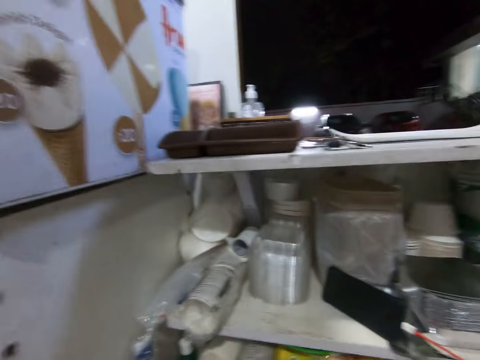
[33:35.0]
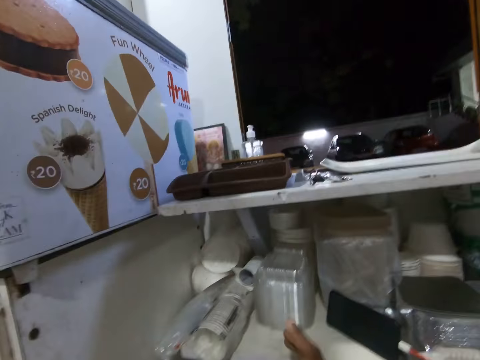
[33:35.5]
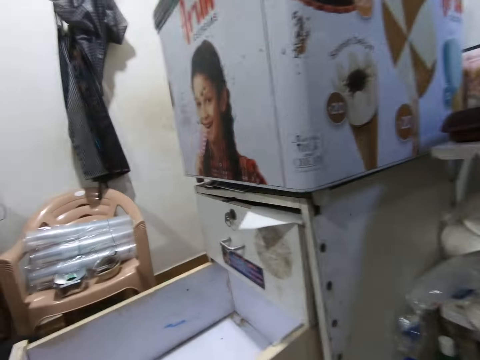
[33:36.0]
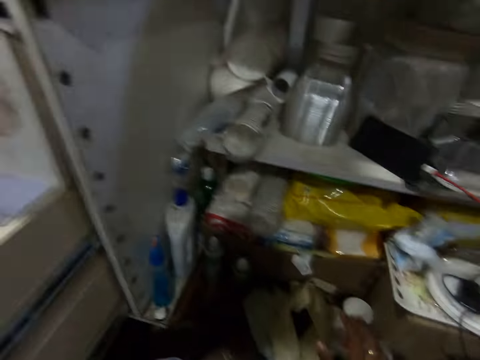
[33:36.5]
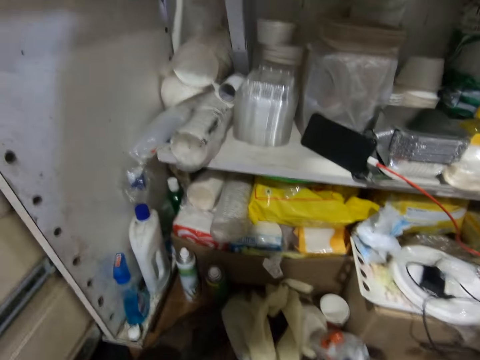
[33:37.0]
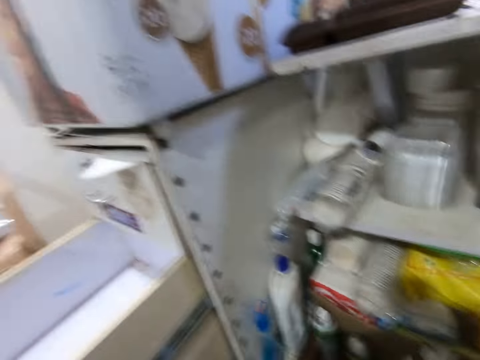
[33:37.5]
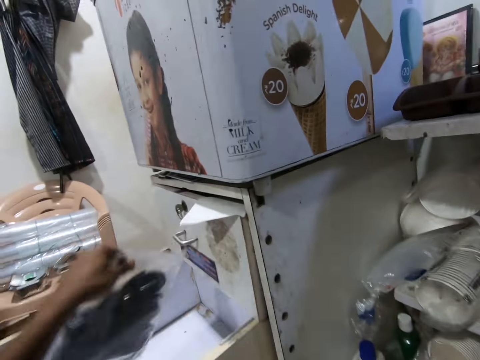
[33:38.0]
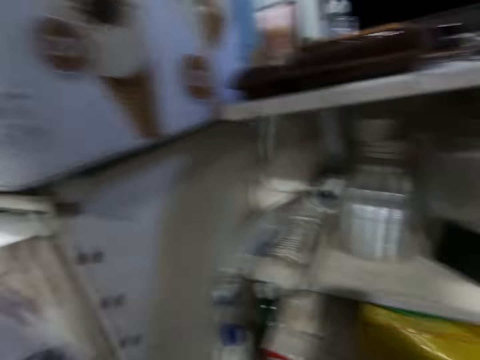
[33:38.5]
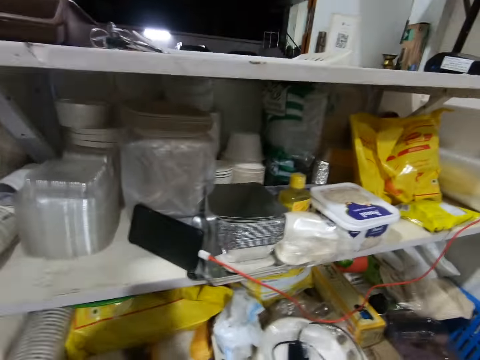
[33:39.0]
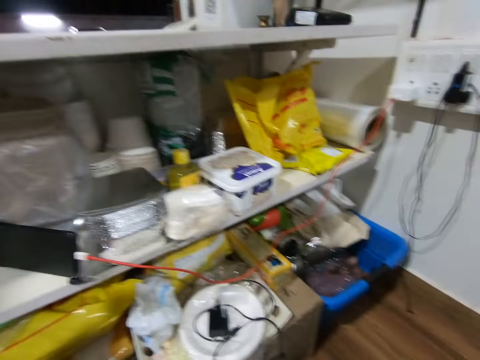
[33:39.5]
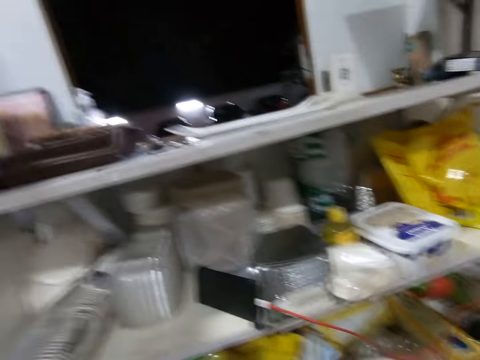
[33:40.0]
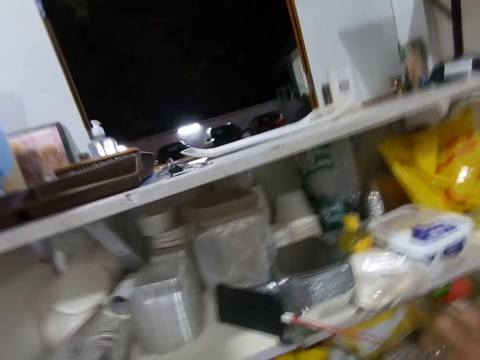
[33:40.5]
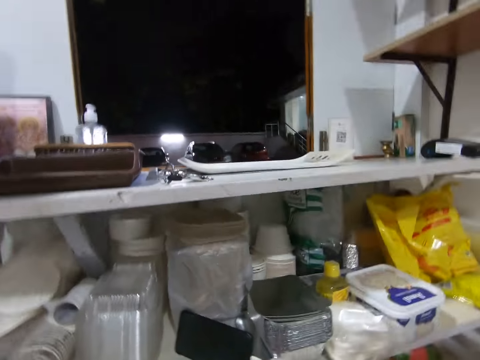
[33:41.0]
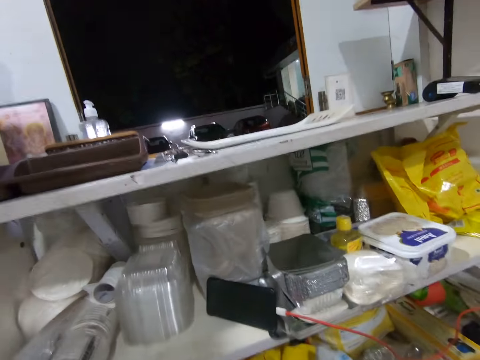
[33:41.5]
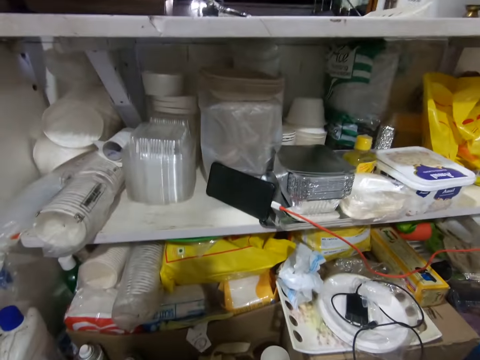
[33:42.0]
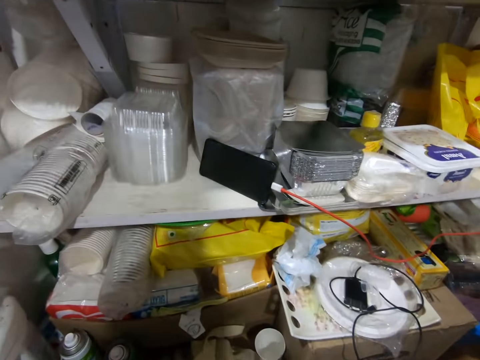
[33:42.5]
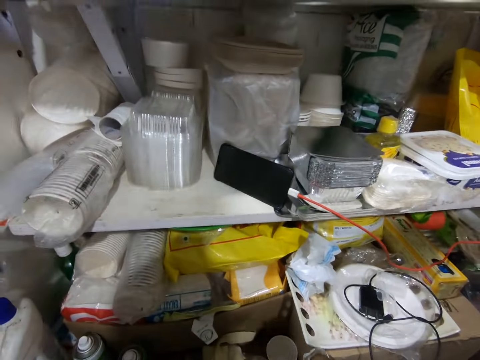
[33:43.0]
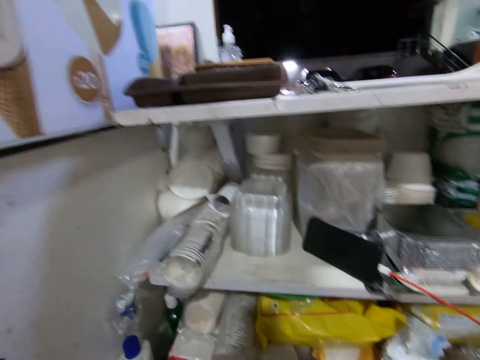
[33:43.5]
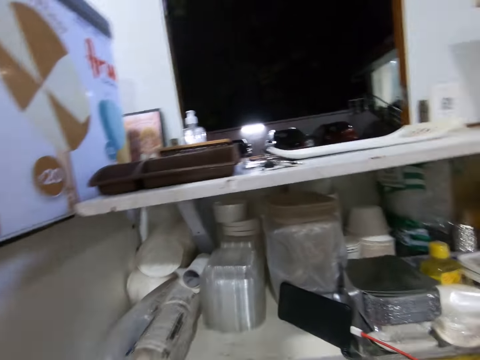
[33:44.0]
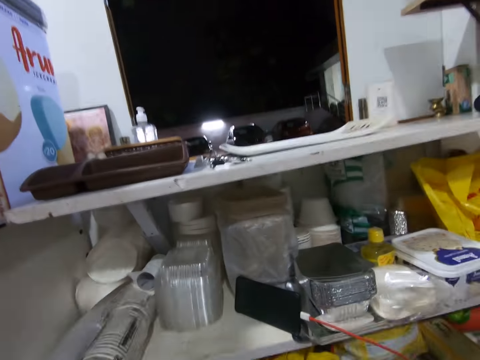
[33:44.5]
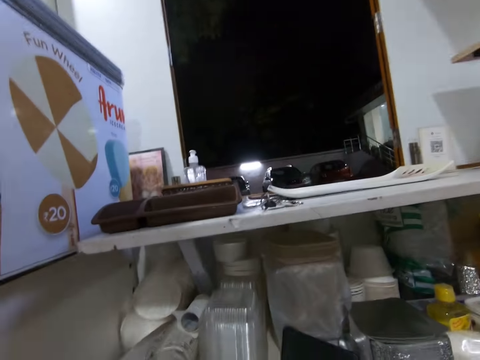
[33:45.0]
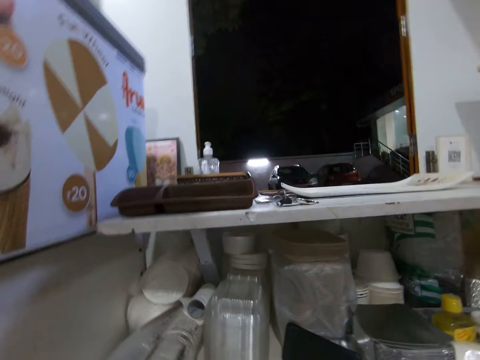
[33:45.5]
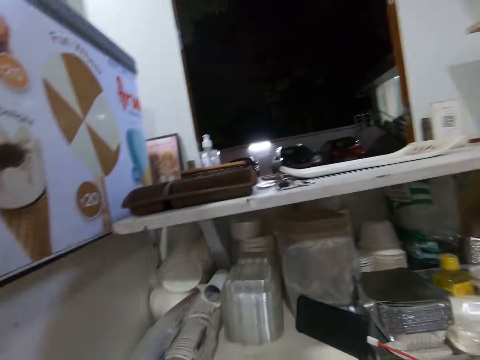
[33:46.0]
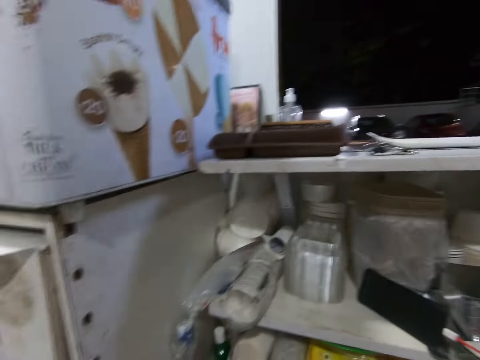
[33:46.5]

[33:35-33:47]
The camera wearer places a nylon of cloth in the shelf with his left hand. He puts spoons in the zipper bag in the drawer. He talks on the phone.

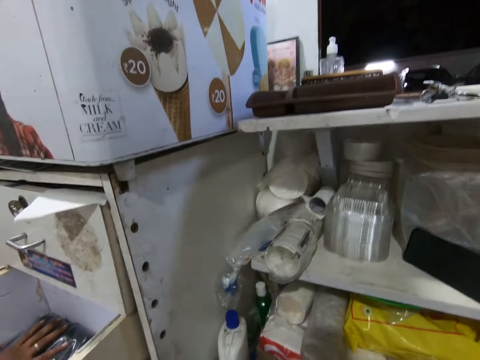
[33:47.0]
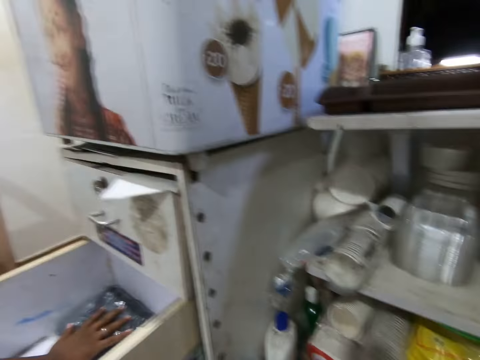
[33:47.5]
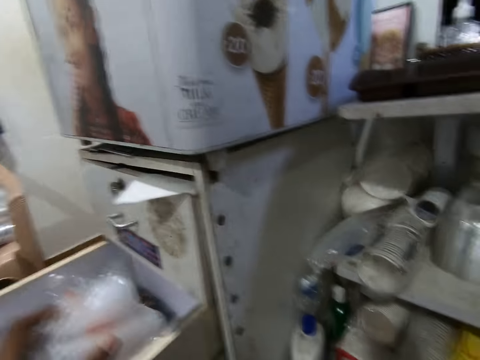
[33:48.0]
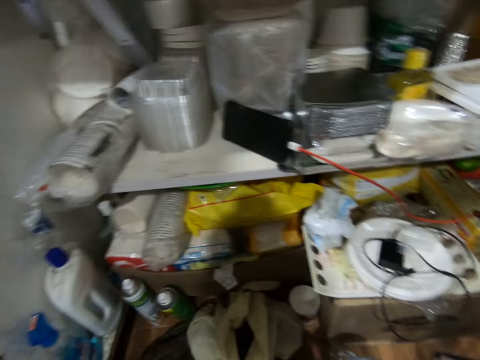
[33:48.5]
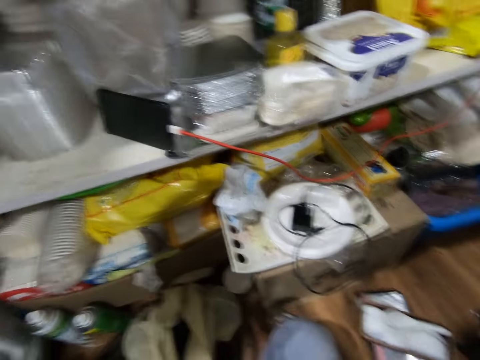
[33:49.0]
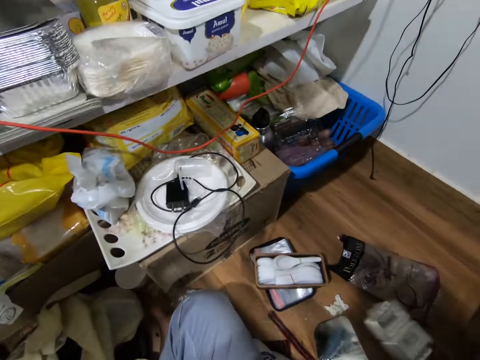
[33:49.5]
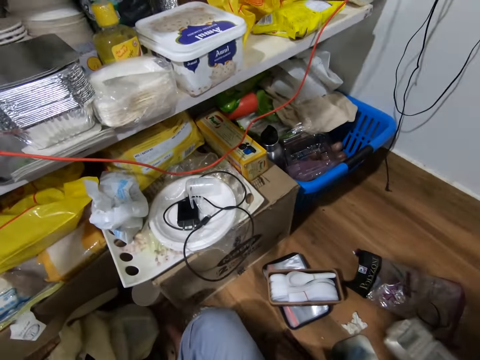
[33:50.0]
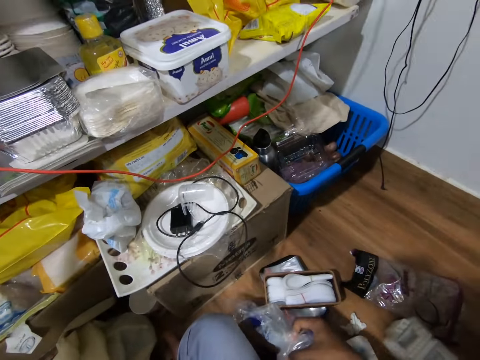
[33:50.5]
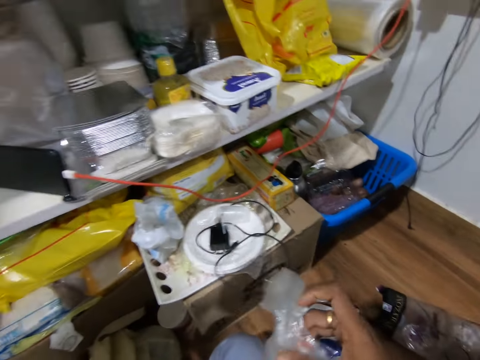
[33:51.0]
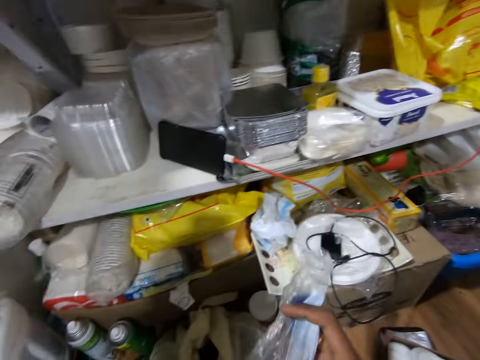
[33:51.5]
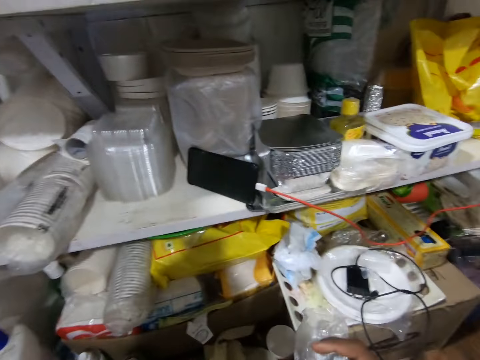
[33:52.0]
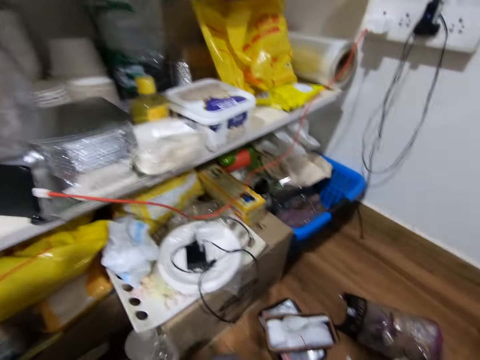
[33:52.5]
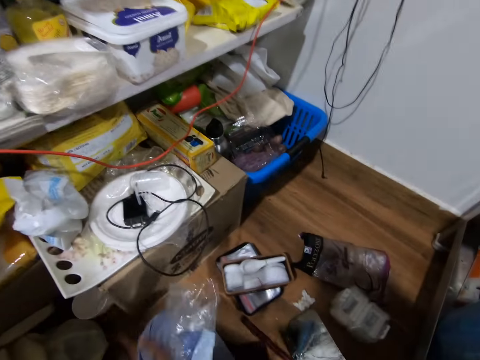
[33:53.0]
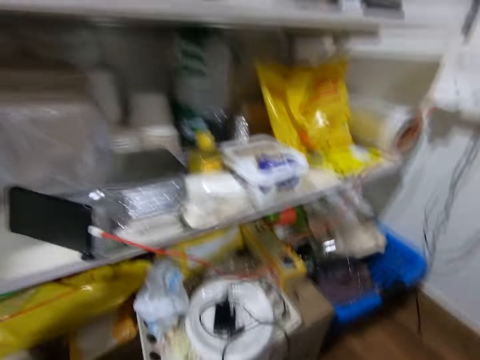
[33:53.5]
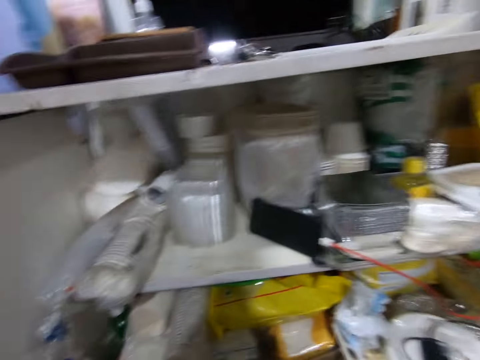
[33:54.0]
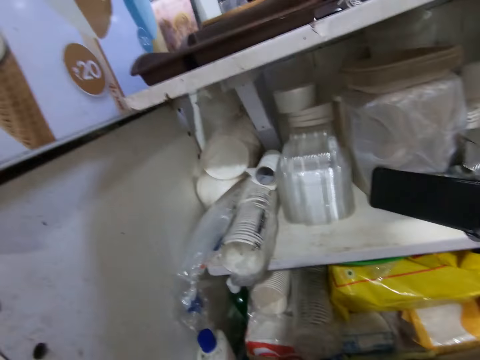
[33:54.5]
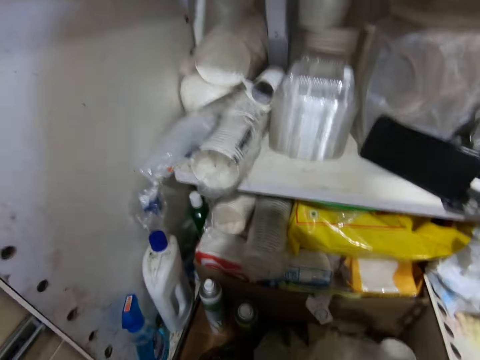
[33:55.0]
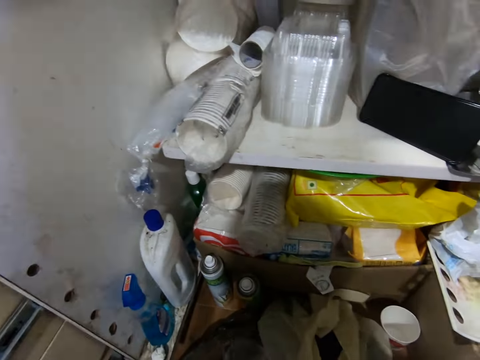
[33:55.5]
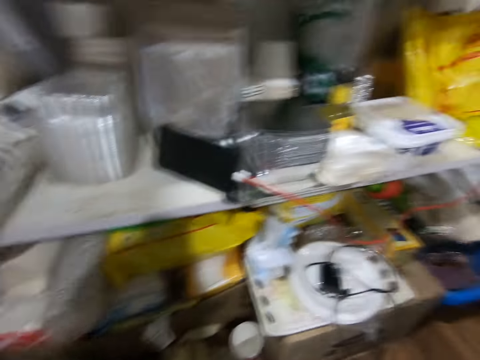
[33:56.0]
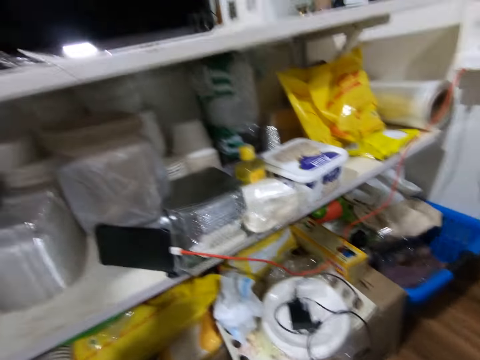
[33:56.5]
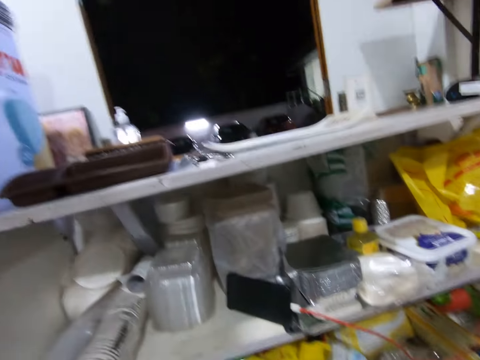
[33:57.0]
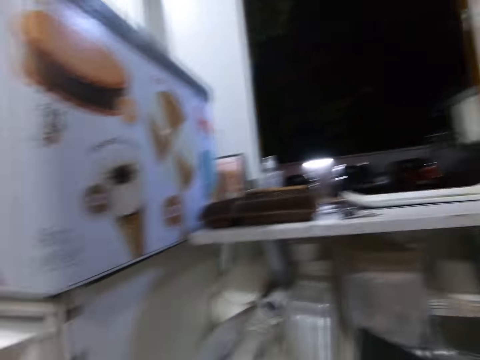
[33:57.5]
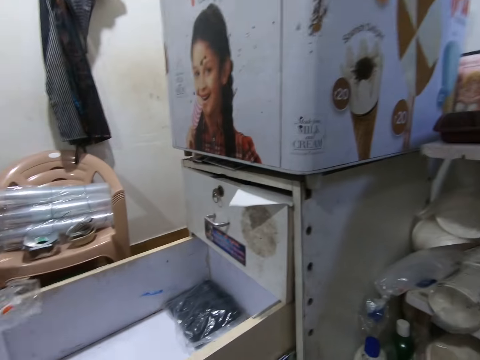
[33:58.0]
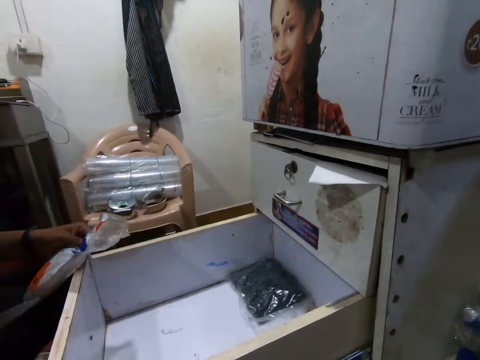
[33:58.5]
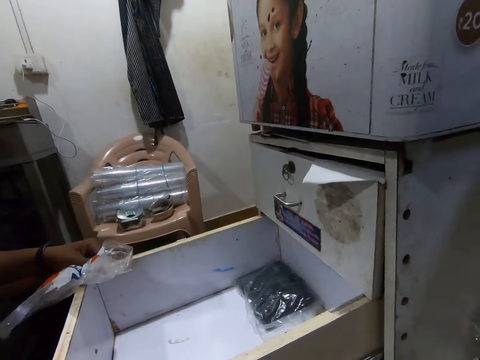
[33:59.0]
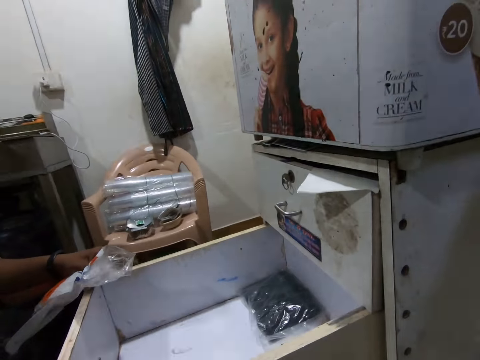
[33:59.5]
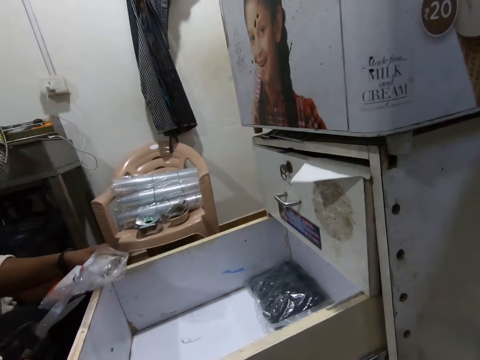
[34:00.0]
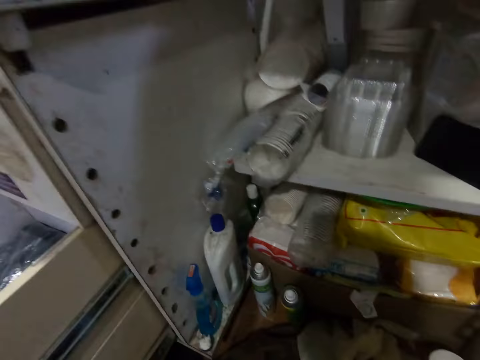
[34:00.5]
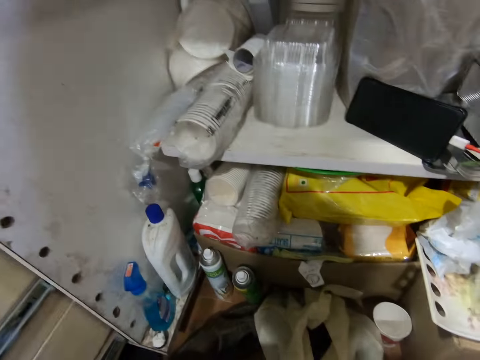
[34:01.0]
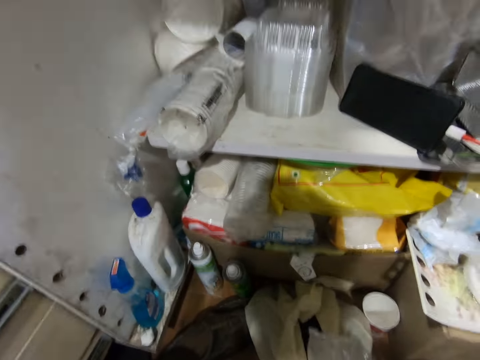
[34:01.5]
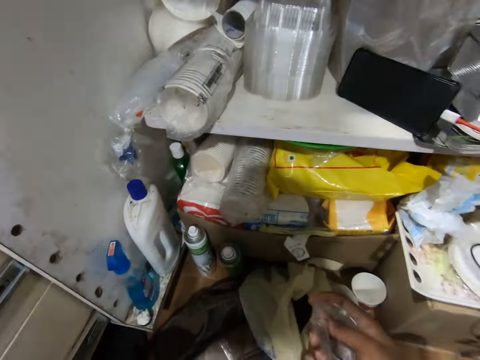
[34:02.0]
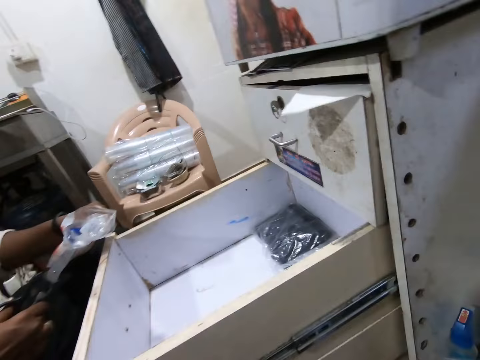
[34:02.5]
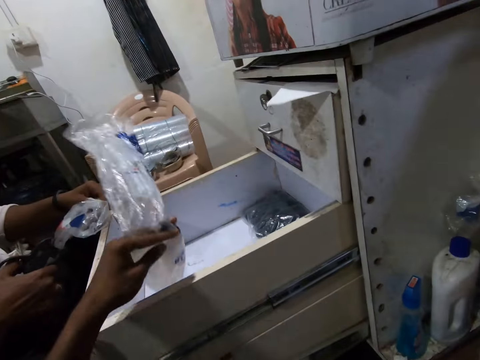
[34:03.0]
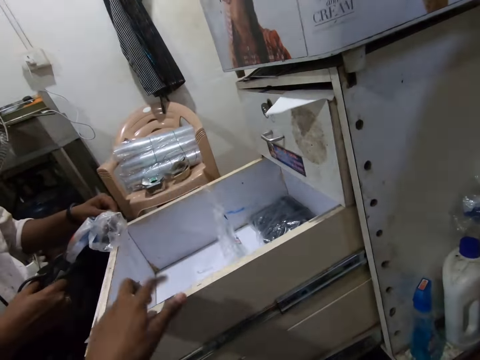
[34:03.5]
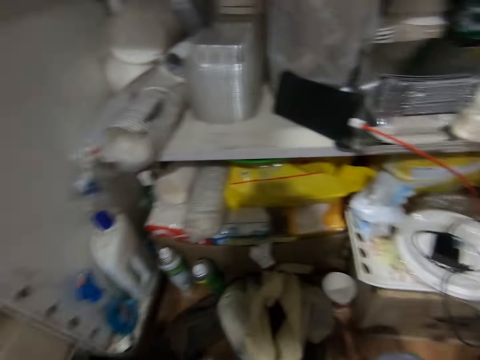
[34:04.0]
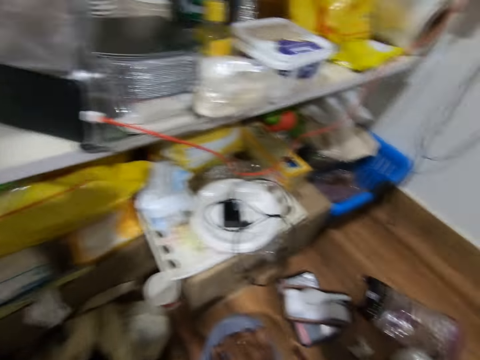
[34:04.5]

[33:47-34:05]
The man arranges the nylon of cloth in the shelf. The camera wearer puts the zipper bags in the drawer. He picks up a nylon or polythene bag from the floor with his right hand. He pulls the nylon with his right hand. The man cuts a nylon with scissors in his right hand. The camera wearer picks up a polythene bag. He puts a nylon in the shelf with his left hand.
